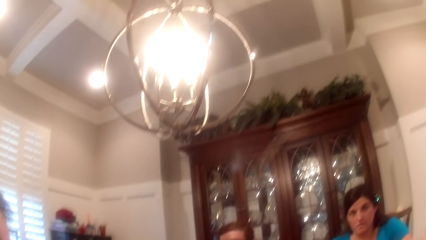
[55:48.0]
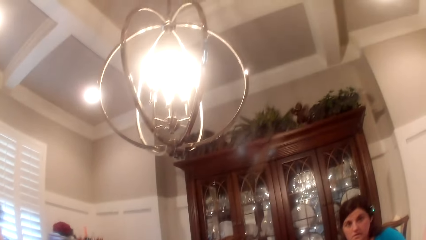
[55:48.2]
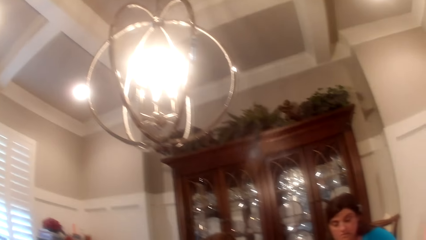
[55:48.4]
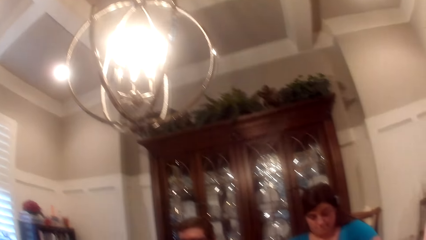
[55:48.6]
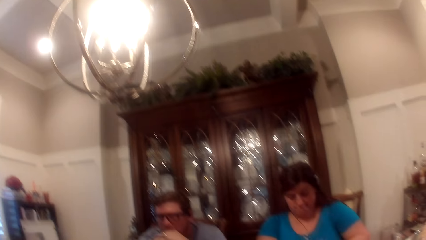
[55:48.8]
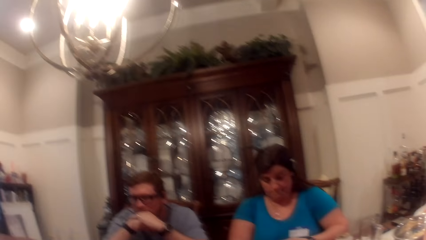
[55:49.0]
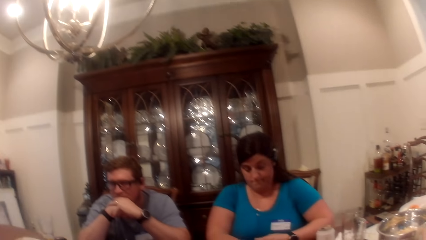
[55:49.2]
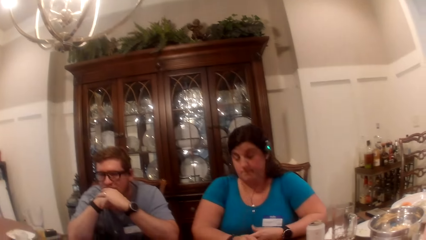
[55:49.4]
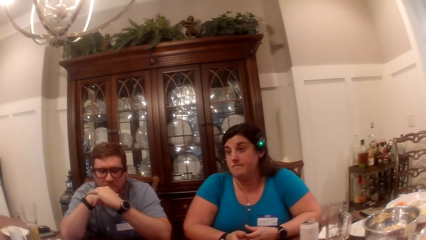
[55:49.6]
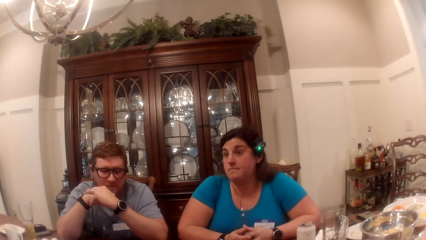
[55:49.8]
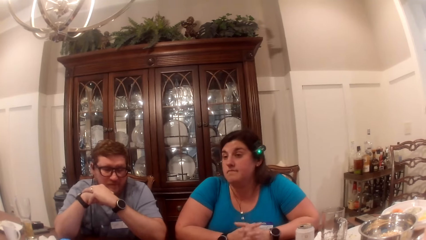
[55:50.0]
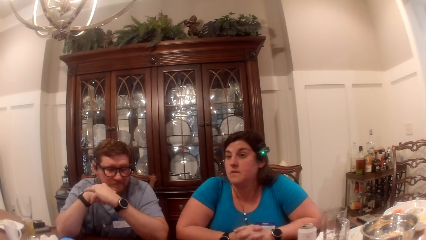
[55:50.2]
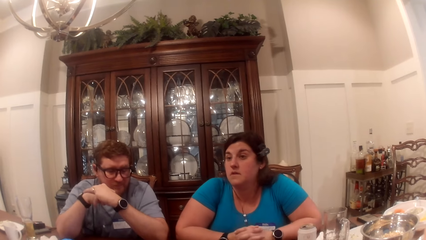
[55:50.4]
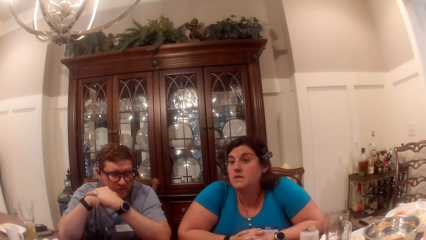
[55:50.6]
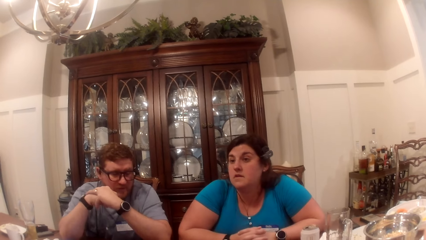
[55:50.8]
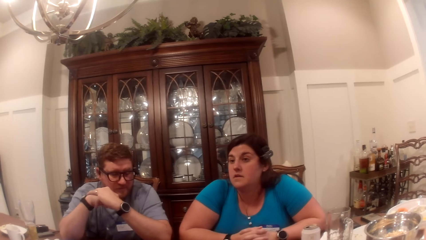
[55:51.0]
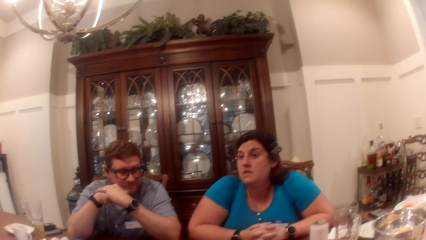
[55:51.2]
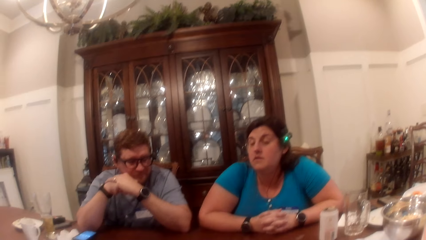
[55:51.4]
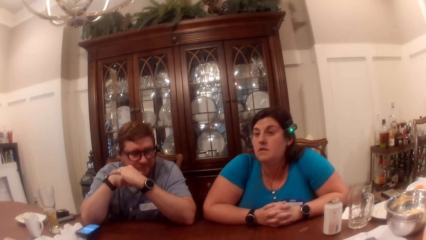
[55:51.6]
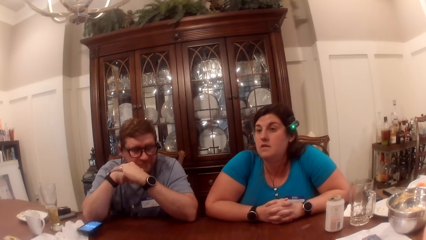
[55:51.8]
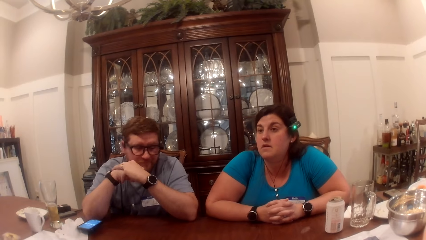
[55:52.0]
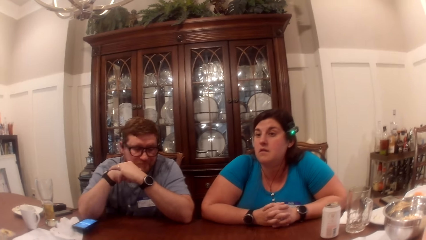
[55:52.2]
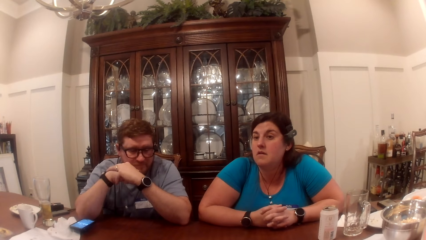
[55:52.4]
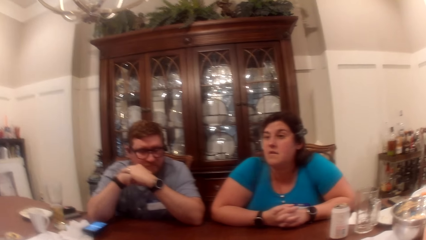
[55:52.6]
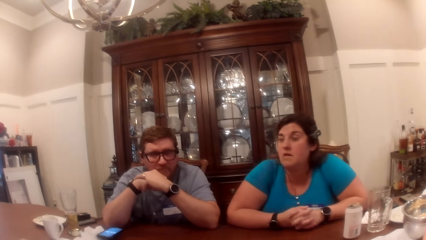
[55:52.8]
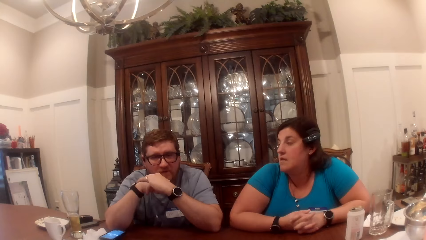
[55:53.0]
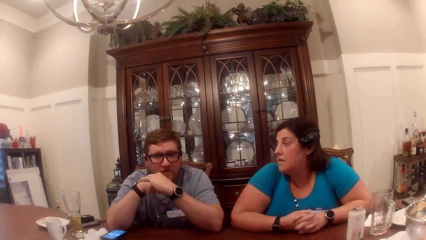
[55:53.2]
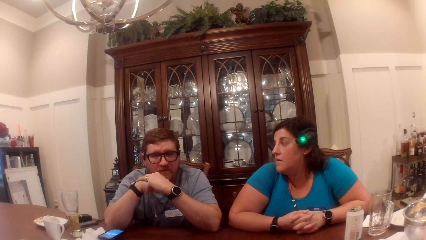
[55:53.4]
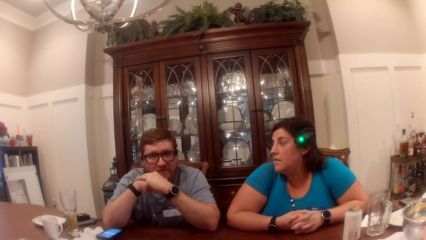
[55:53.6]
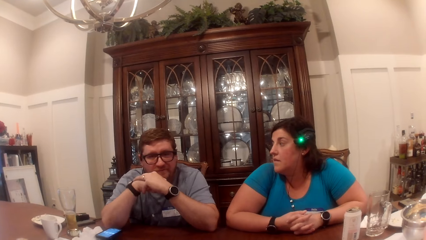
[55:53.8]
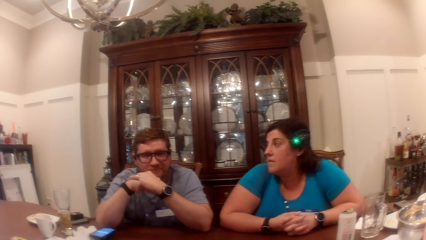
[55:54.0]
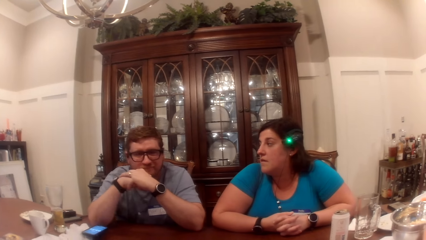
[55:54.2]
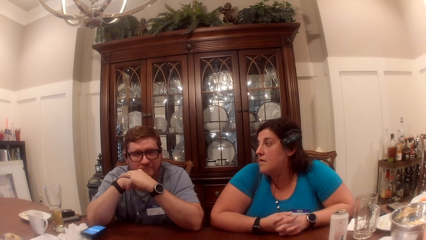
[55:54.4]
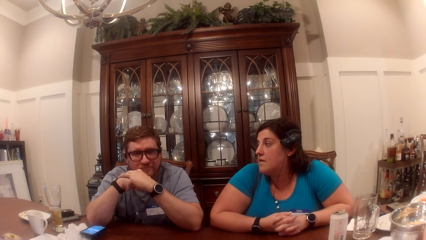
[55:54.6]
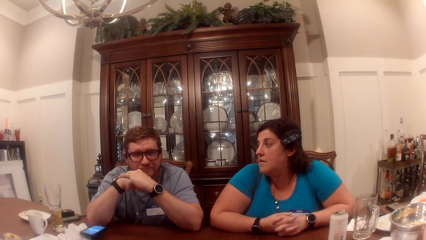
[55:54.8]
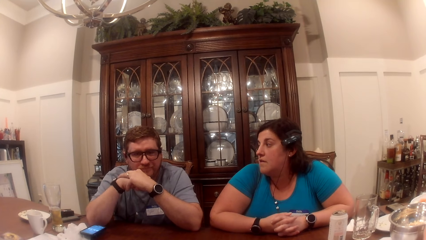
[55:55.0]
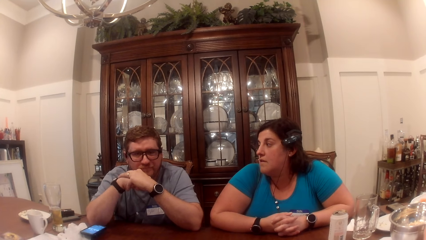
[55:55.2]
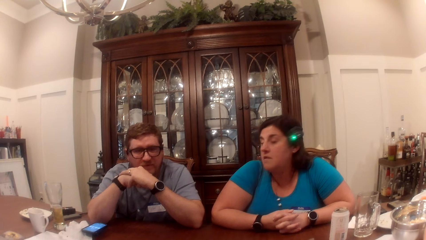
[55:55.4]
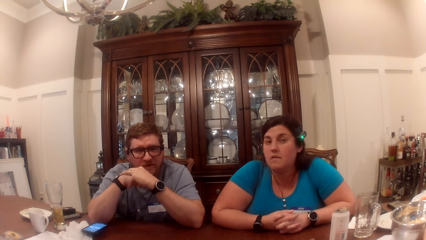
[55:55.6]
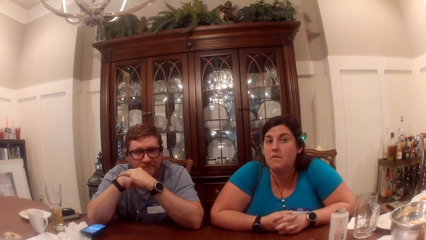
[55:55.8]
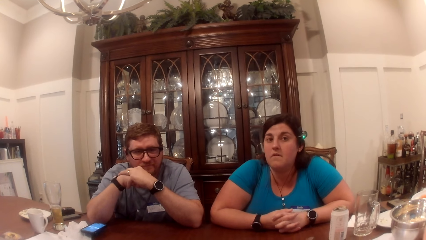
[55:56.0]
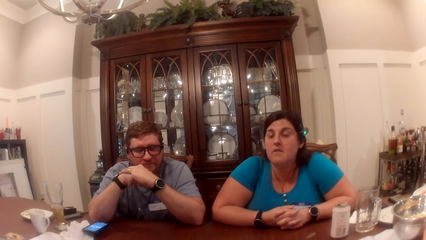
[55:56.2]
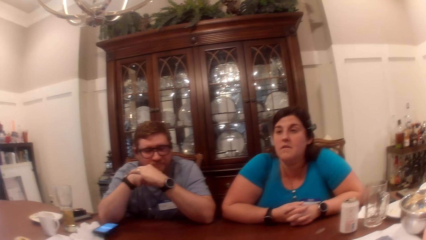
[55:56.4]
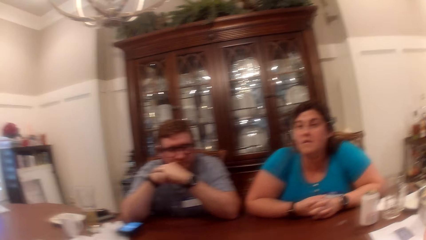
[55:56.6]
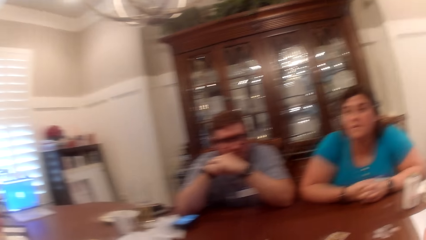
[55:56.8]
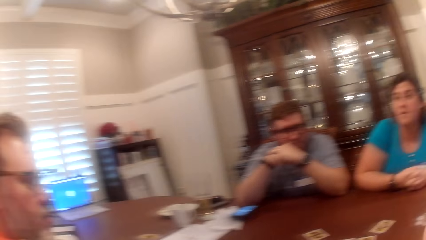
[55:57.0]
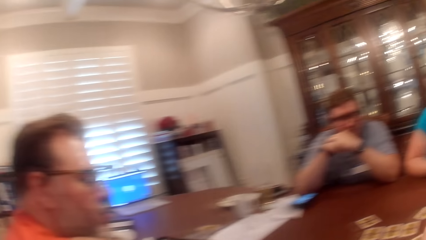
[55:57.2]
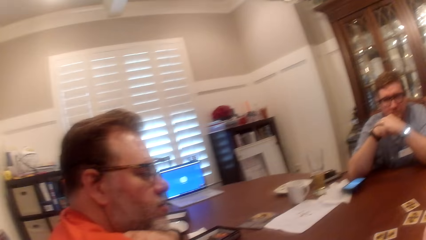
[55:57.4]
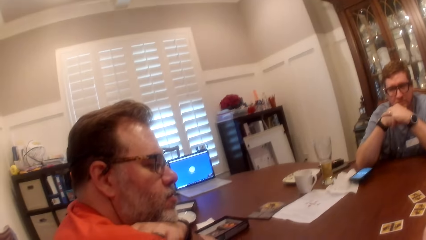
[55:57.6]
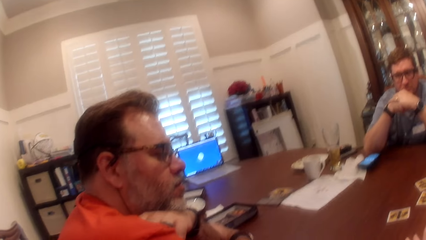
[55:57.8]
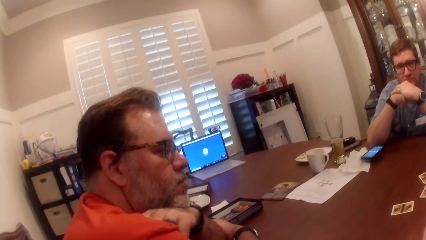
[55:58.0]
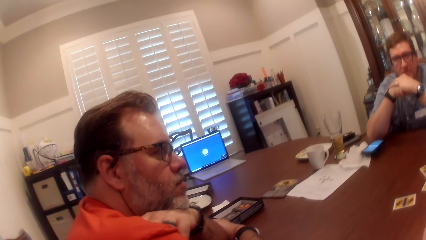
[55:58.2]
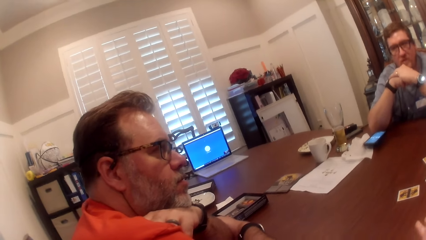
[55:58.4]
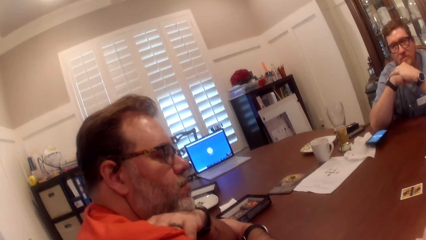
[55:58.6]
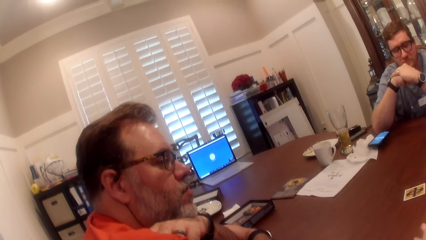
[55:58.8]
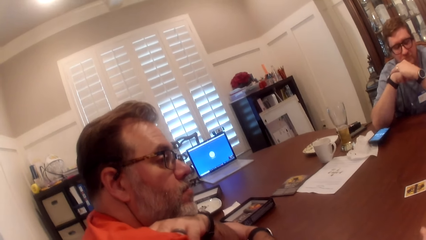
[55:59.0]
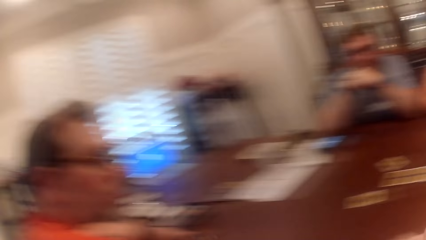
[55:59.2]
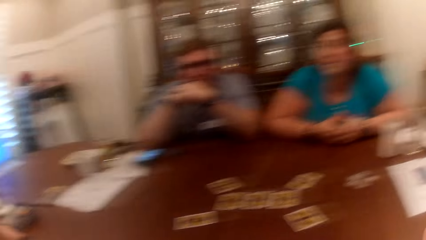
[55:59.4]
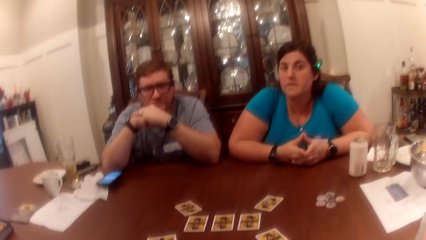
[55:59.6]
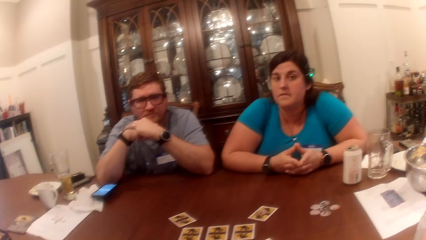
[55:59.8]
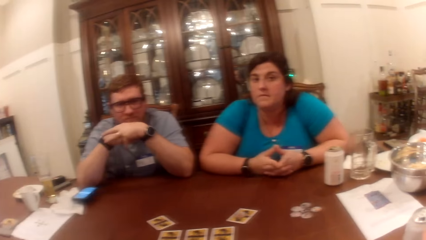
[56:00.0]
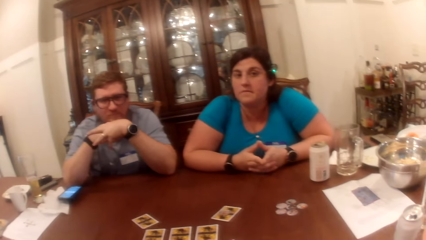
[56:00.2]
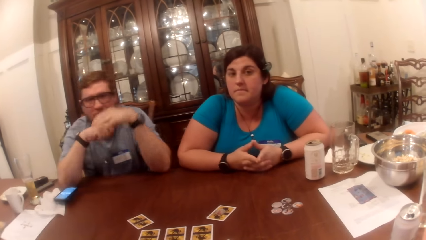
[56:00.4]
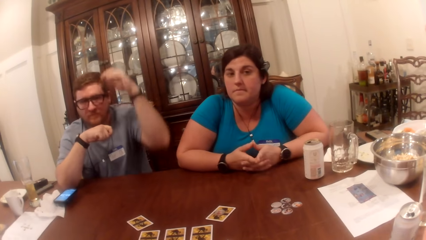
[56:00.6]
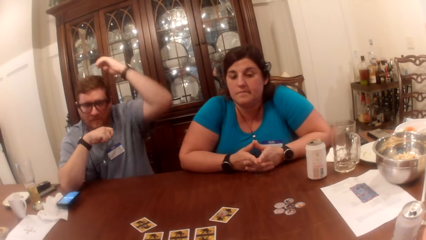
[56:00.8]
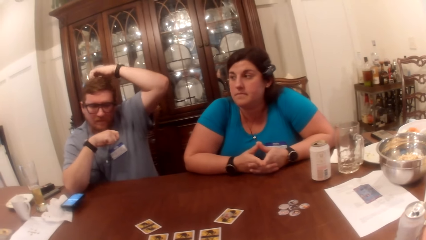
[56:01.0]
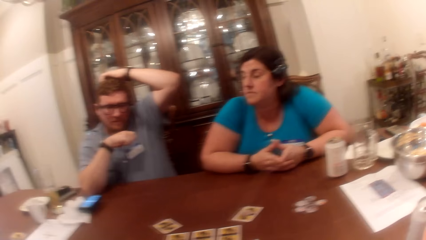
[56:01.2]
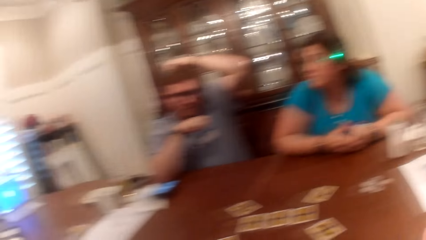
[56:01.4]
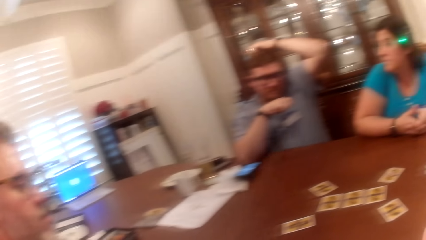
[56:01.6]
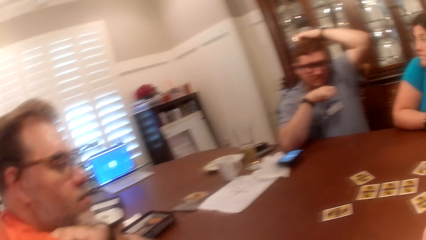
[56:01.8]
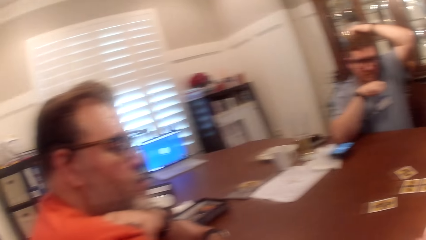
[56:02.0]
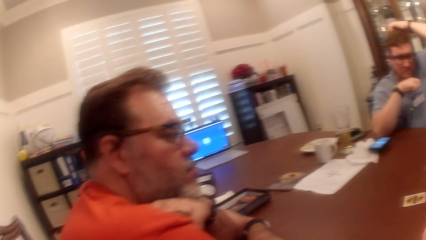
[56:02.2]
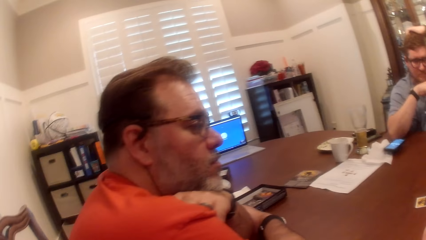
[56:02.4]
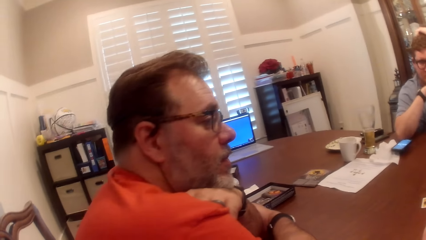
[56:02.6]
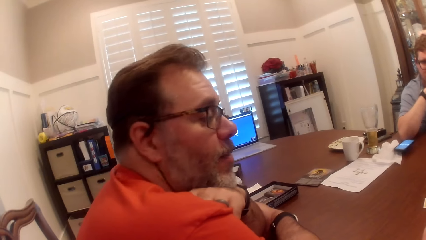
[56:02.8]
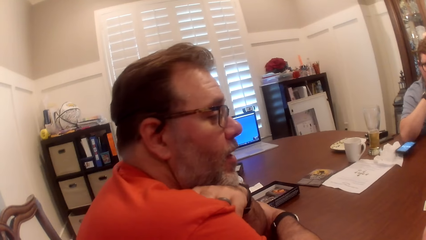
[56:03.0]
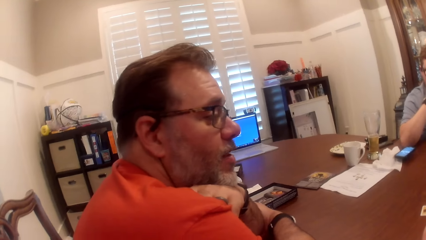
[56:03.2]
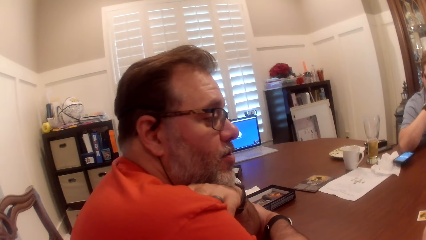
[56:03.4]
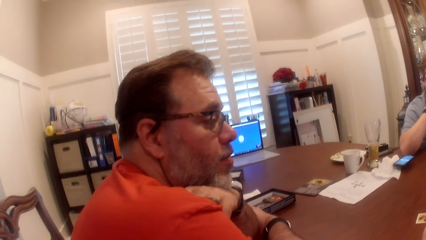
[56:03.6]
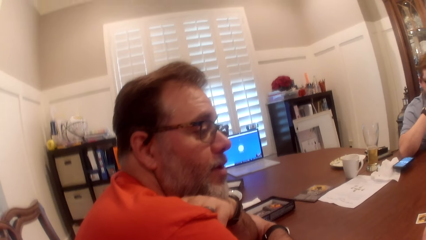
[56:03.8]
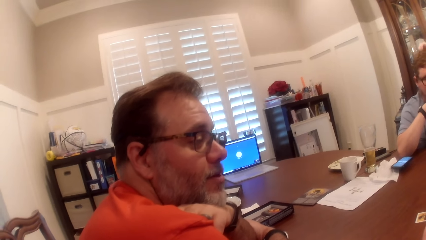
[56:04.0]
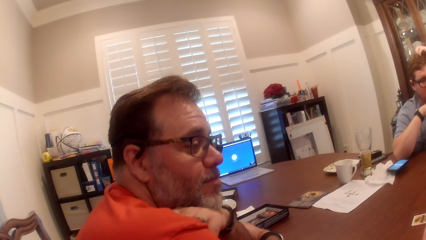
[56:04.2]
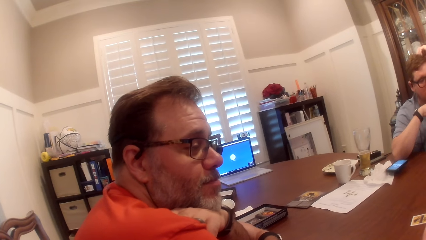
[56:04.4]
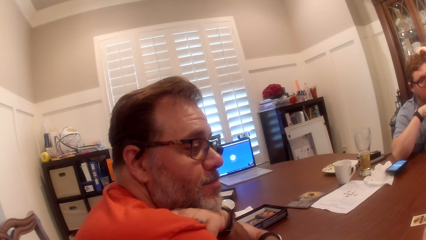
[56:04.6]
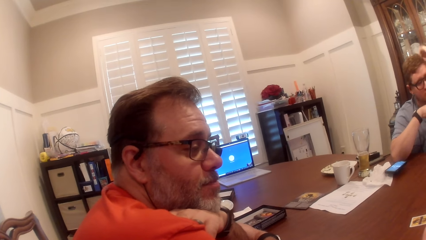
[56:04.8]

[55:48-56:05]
The camera wearer looks around. A woman folds both hands. The camera wearer talks to a girl. A man places his left hand on his shoulder. Another man scratches his head with his left hand.
